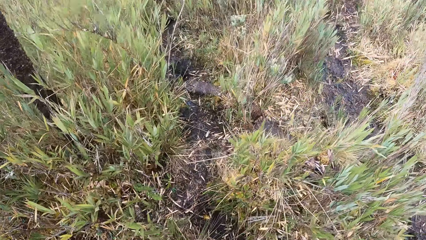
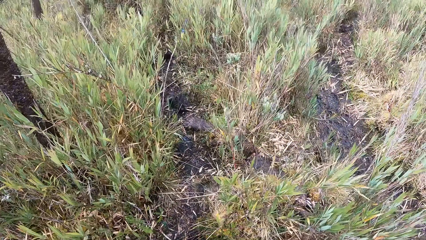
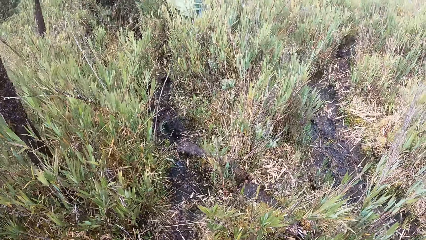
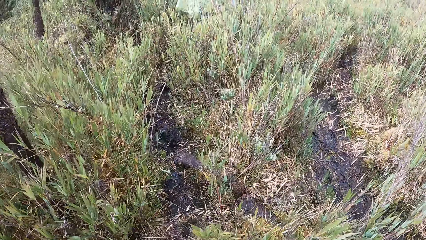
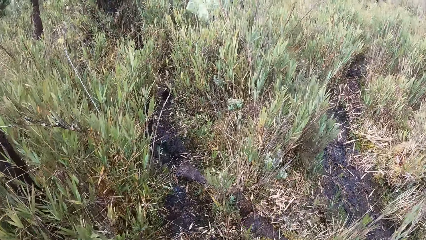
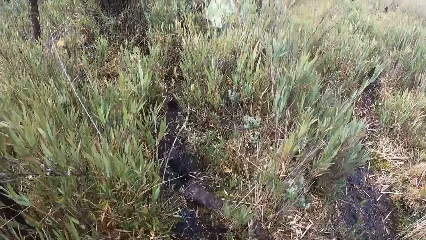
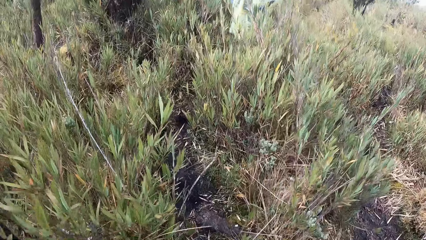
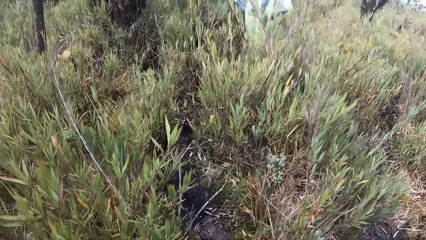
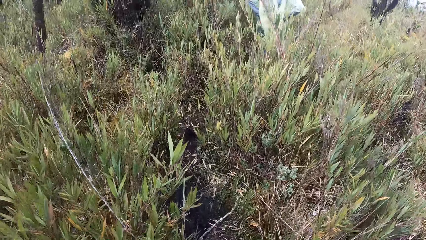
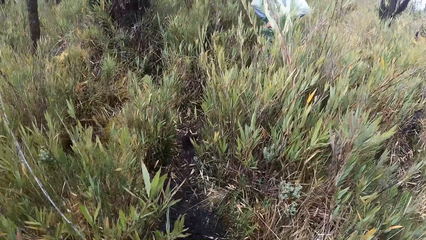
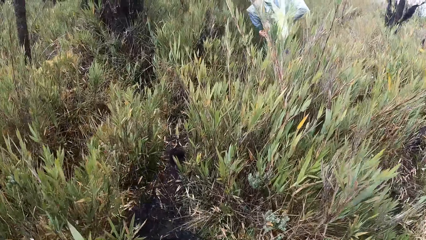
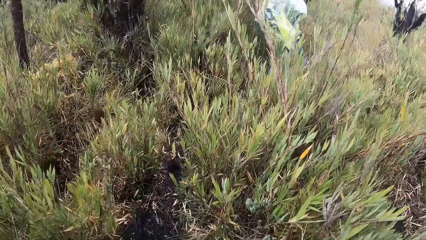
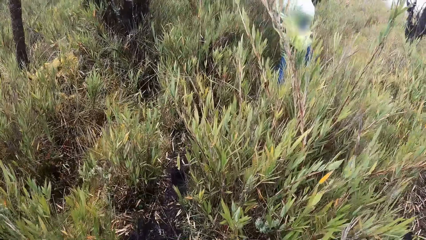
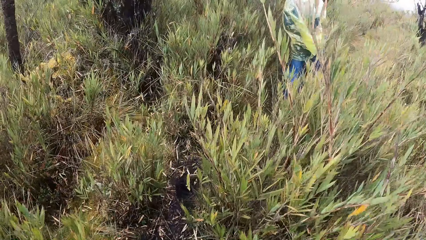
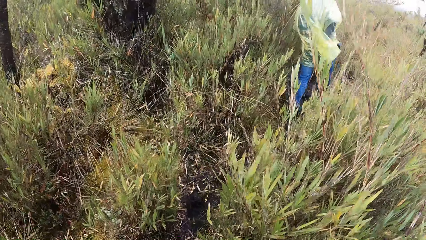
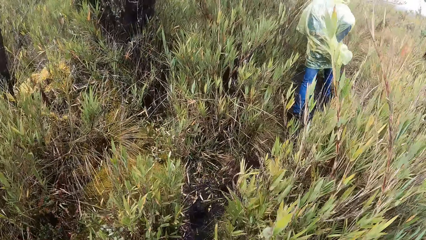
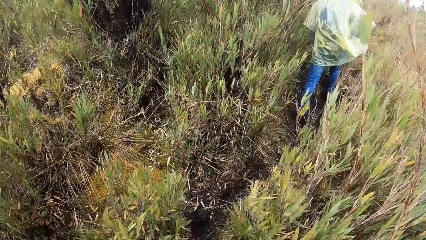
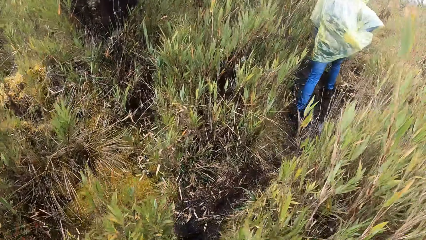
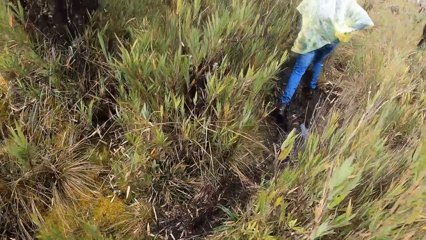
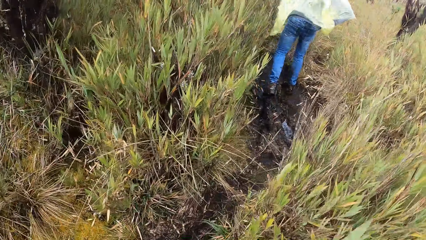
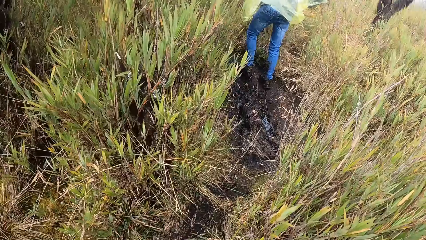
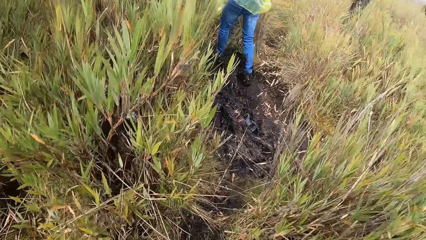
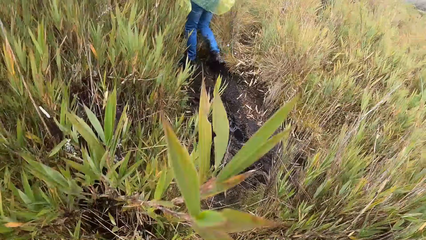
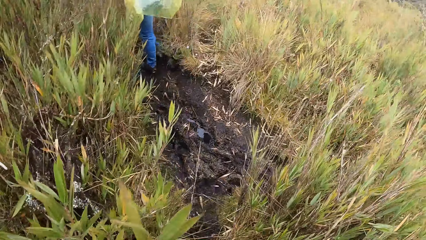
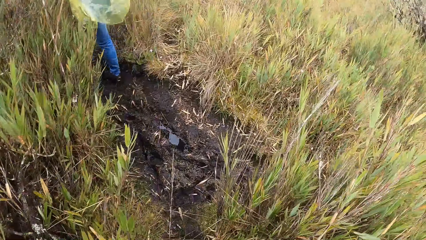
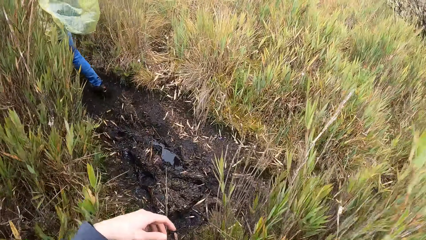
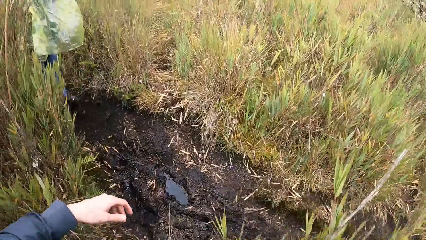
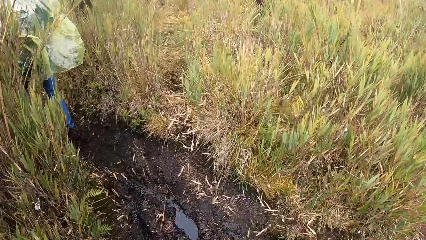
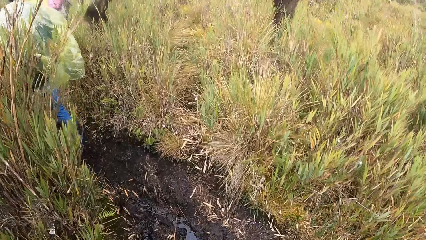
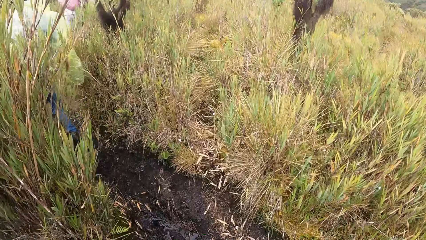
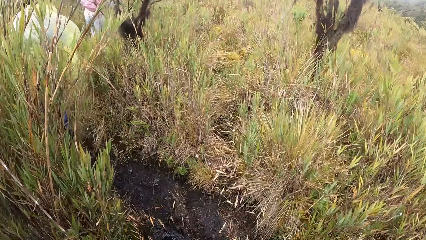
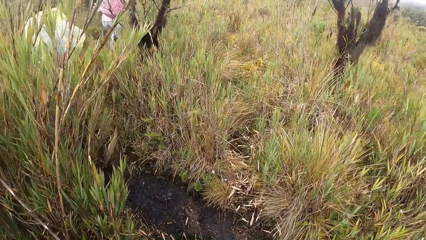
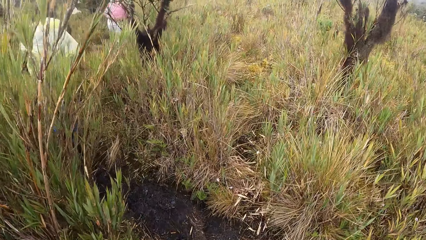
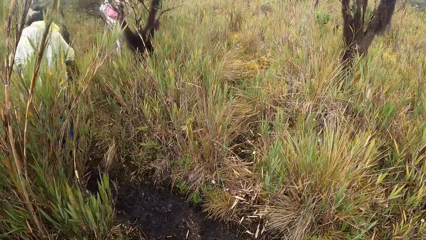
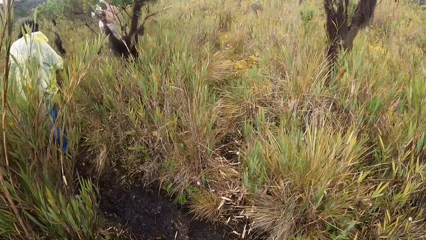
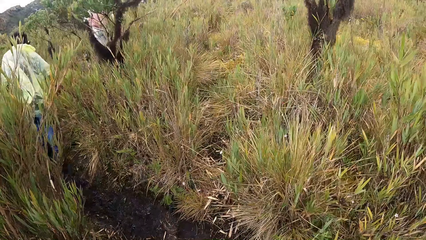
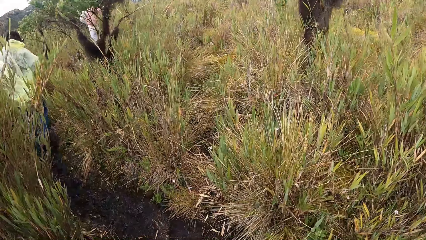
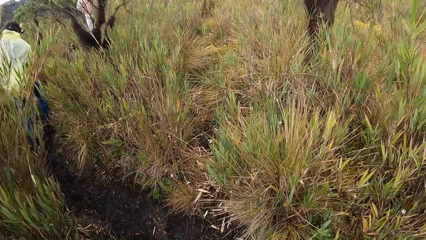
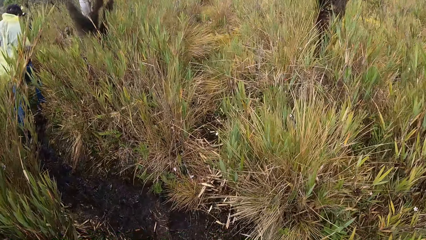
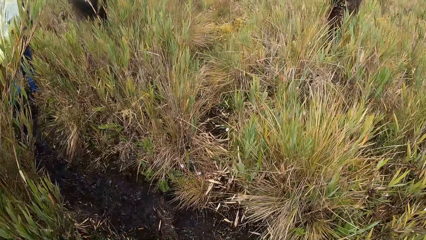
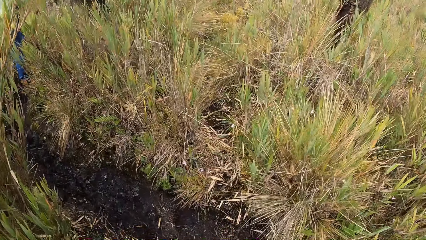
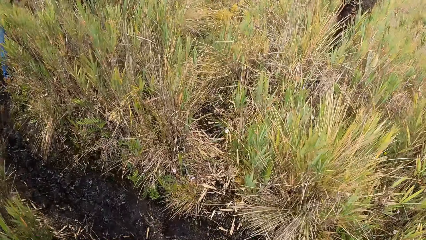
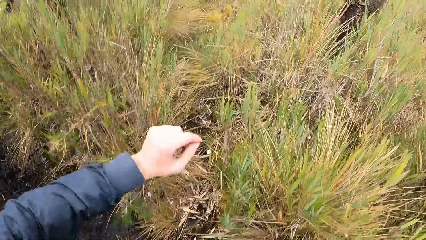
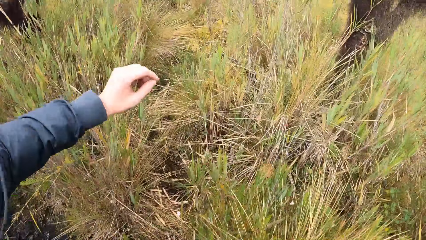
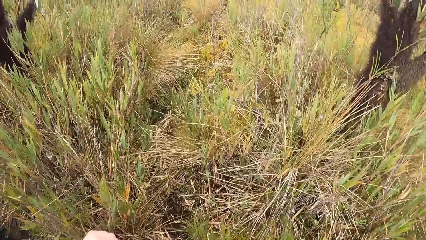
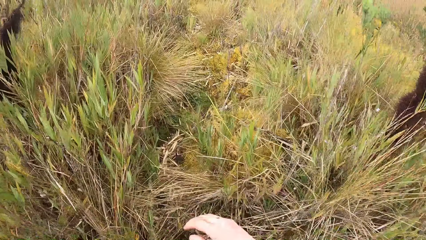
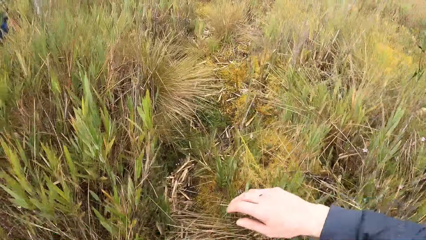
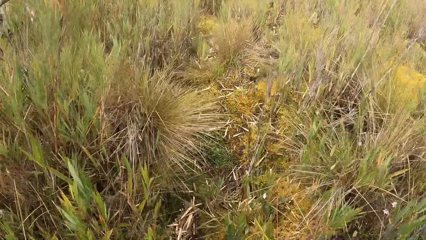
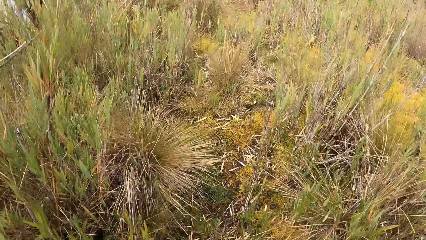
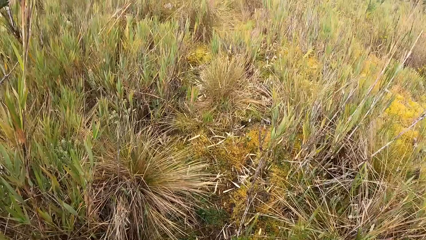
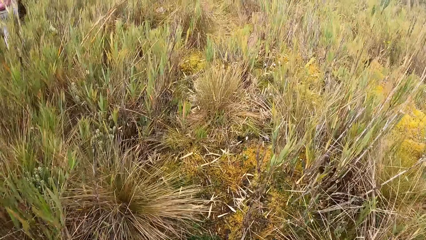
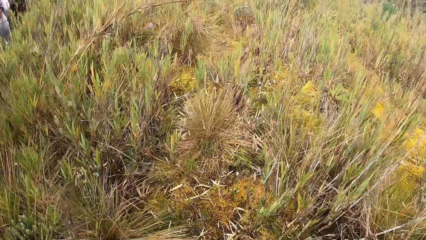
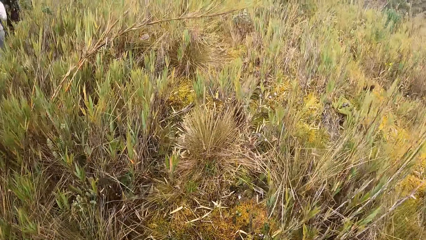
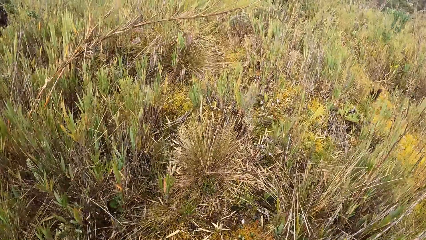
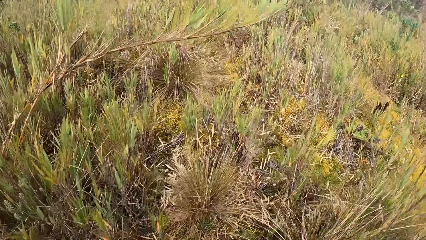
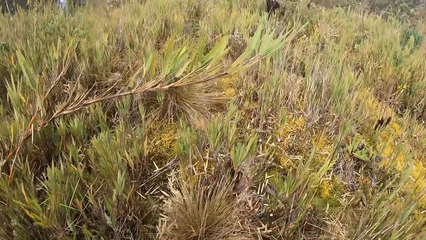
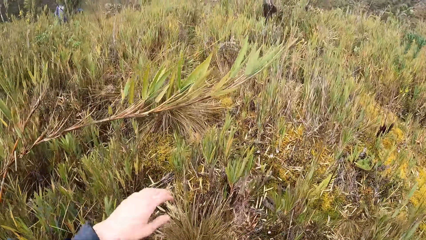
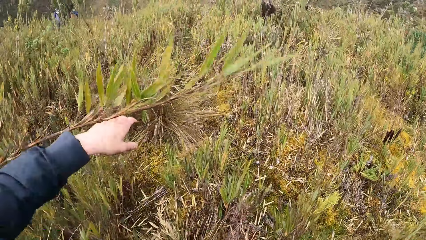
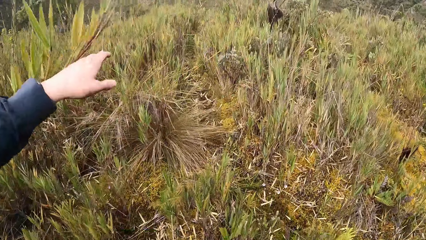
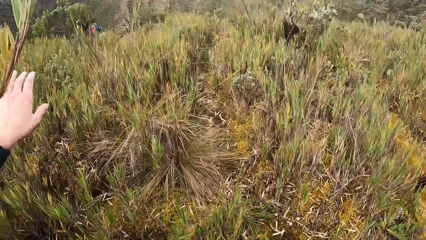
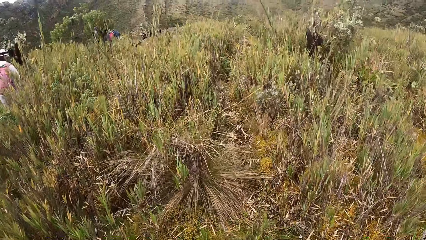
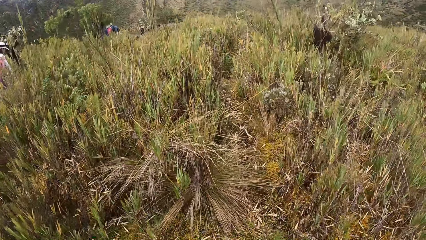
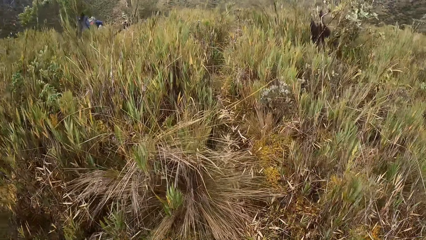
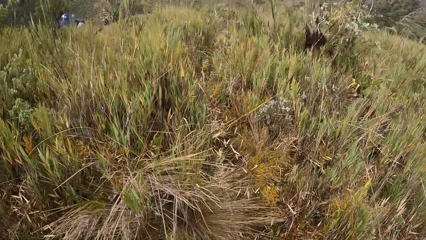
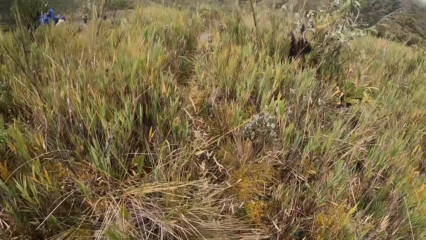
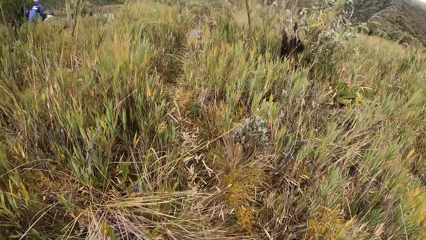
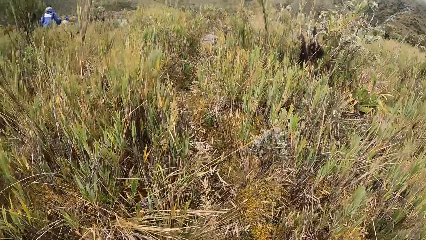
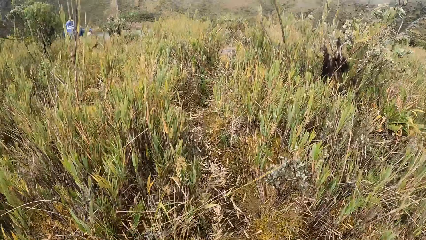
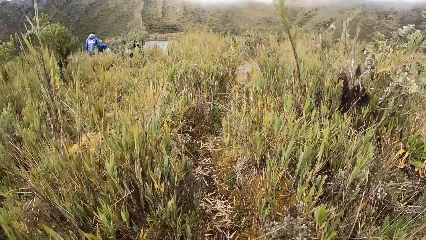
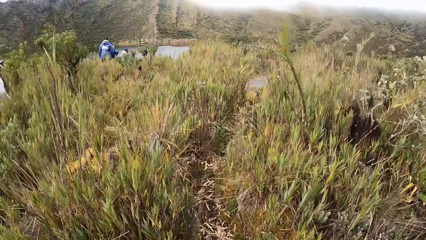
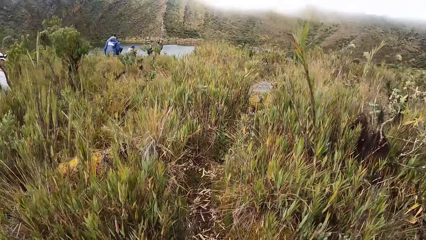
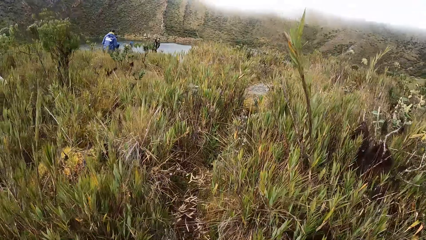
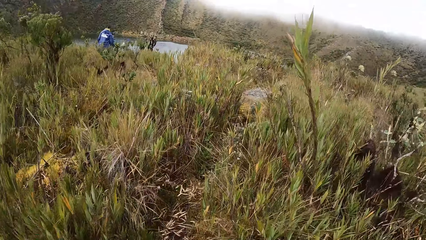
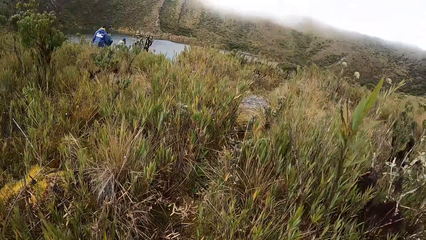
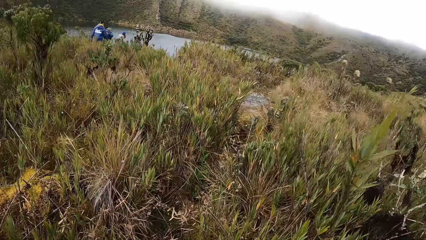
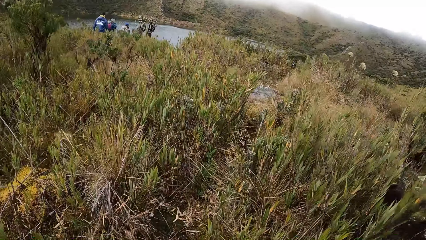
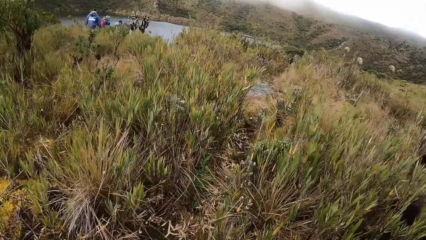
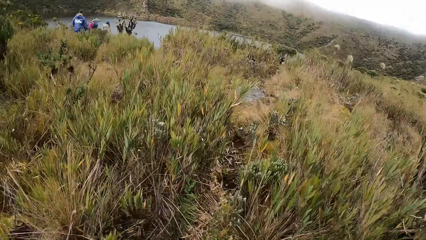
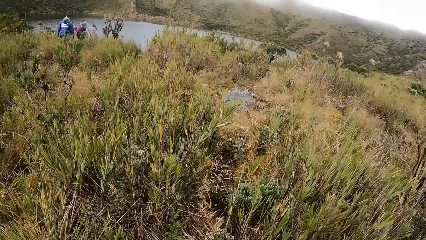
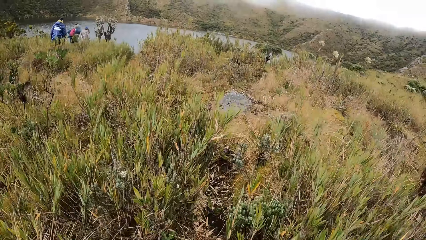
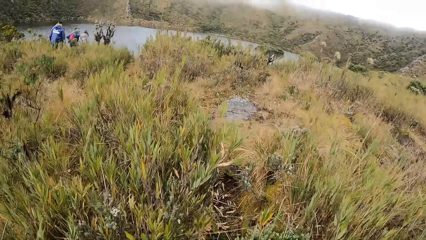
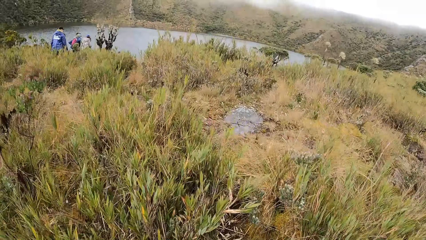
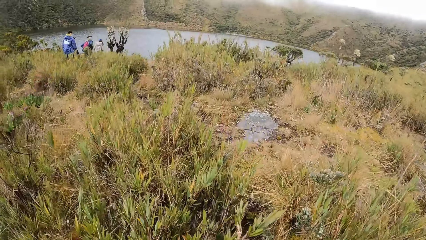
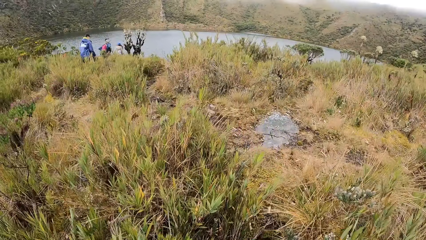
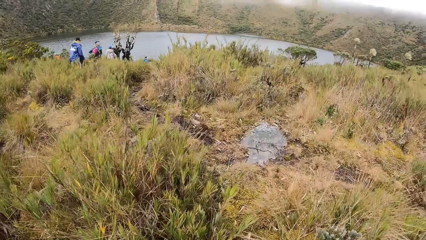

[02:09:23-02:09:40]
The camera wearer walks through the narrow bushy hills. He clears off the dry stems of a grass along the way with his left hand.
